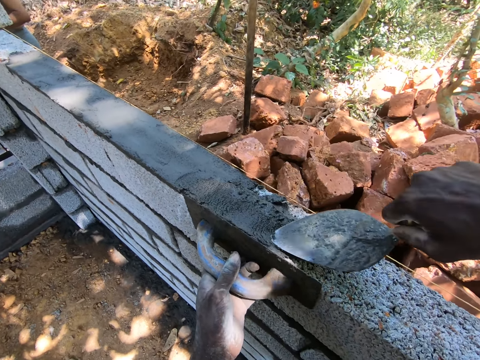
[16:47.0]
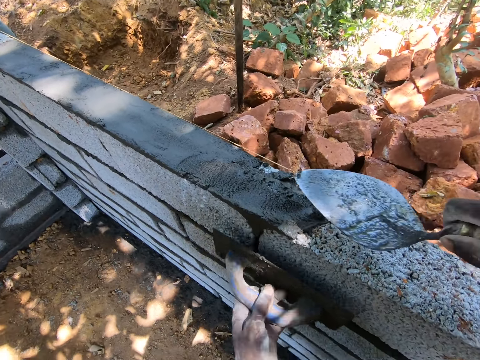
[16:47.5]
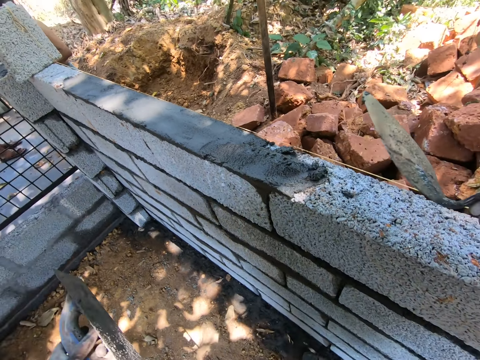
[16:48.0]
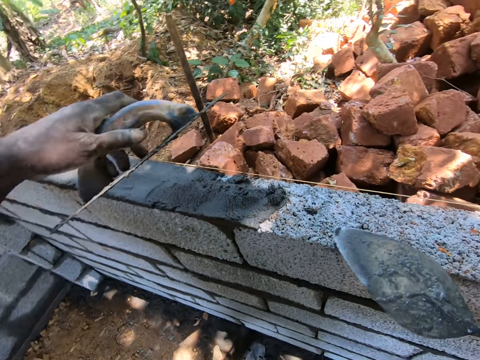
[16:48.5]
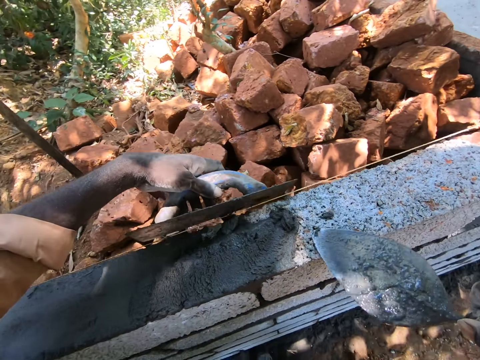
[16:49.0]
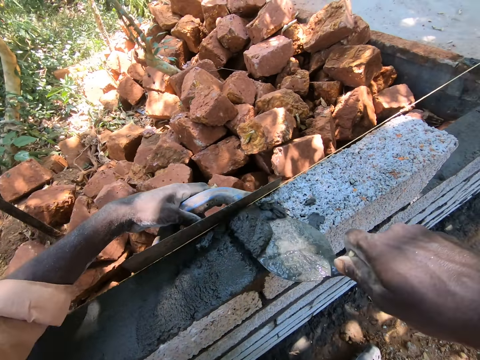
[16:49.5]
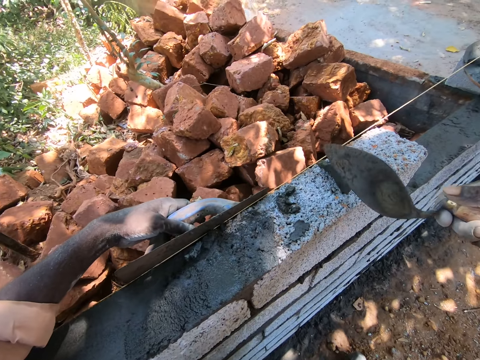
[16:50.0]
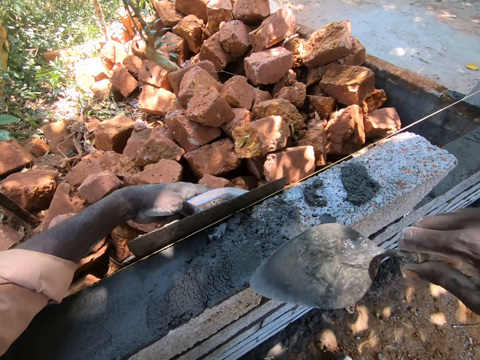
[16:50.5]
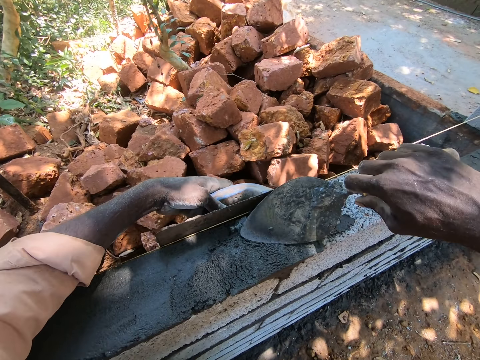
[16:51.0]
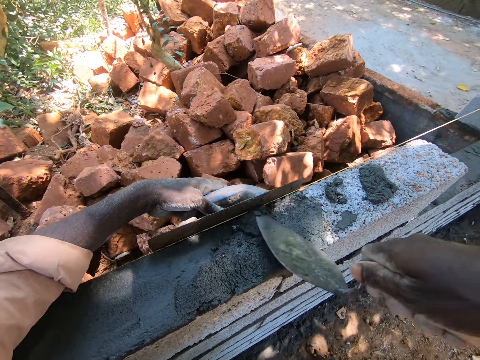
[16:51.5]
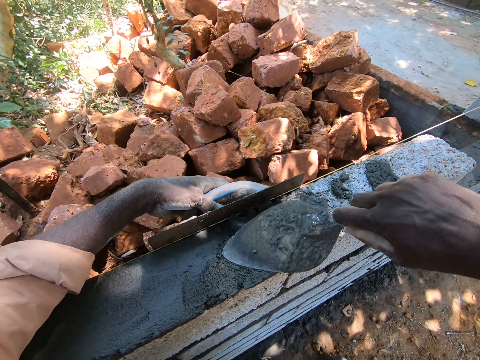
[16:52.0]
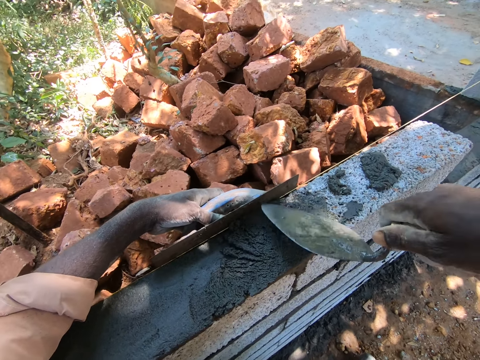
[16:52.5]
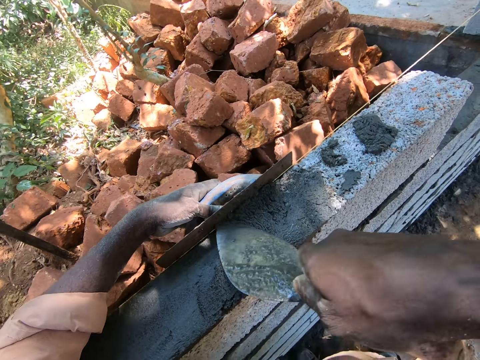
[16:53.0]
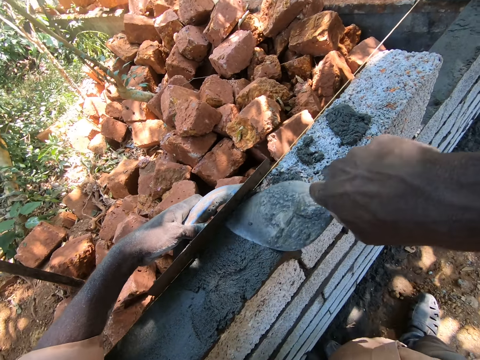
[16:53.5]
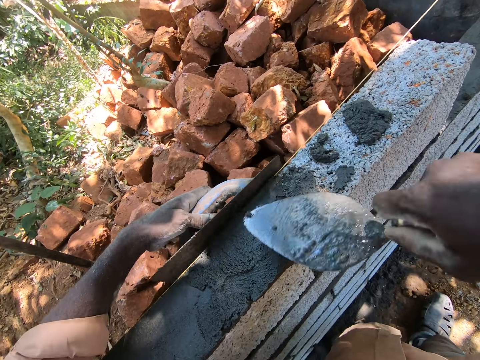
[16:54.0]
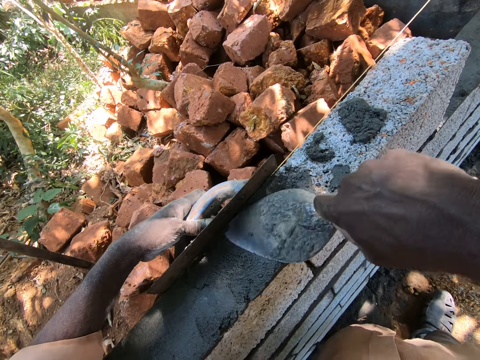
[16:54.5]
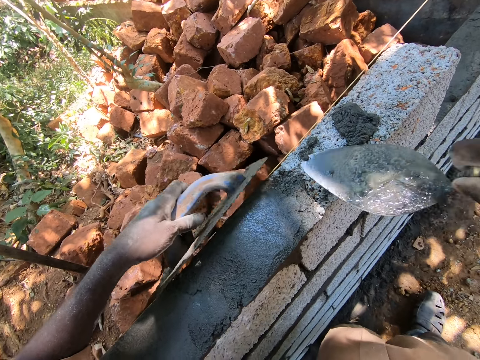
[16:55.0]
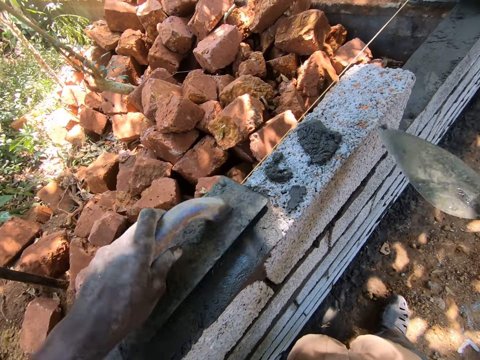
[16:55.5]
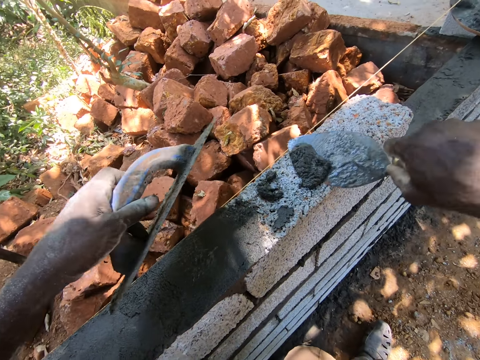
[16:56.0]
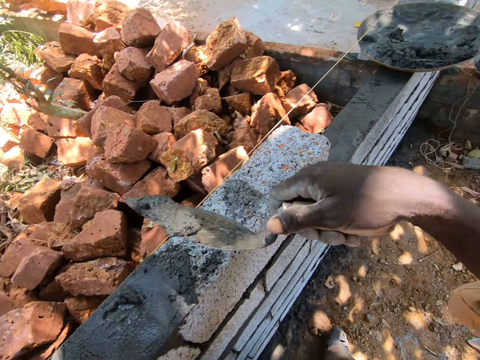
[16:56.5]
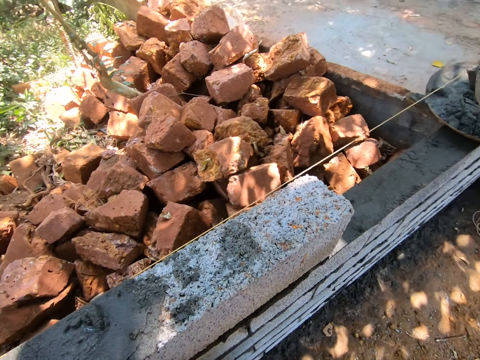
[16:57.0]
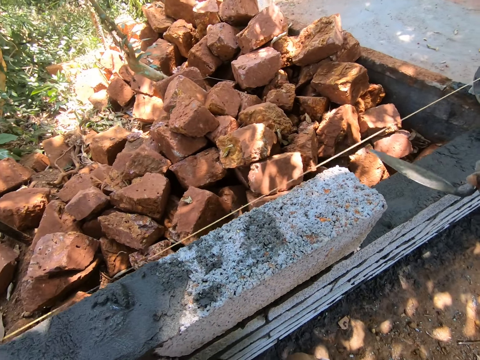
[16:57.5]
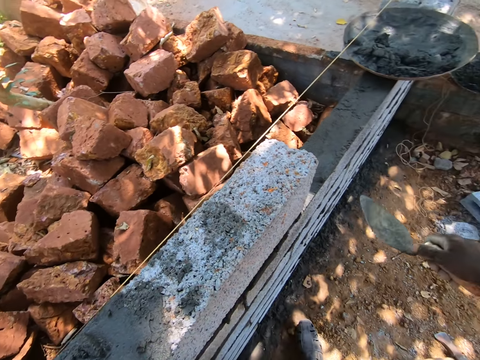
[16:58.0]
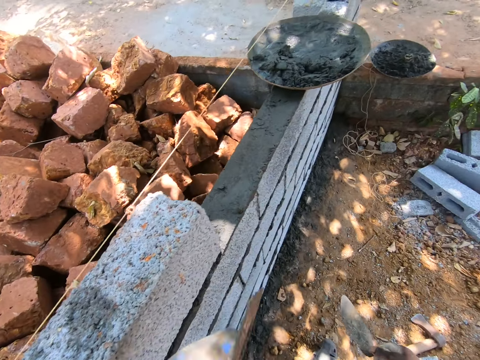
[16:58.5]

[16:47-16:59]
The camera wearer supports a brick with the trowel. They spread cement on the wall. They pick the cement from the wall. They throw the cement in the iron tasla.

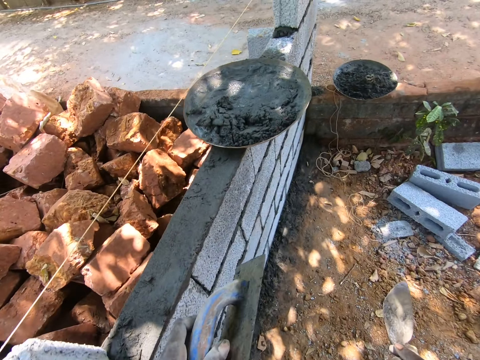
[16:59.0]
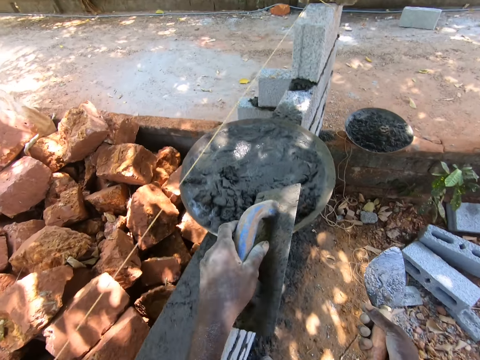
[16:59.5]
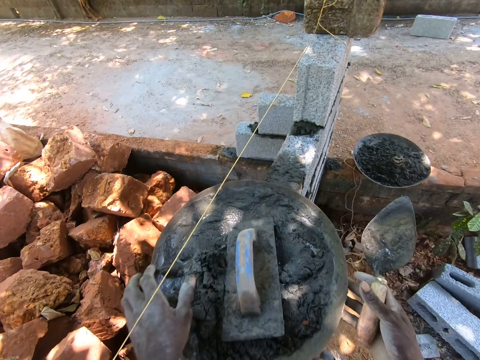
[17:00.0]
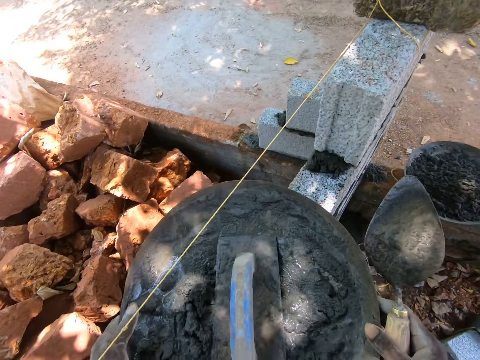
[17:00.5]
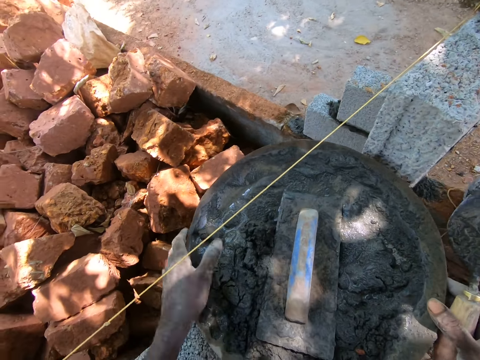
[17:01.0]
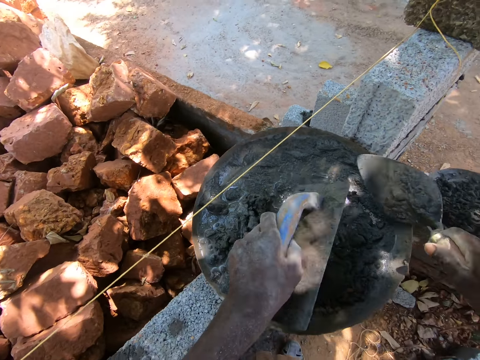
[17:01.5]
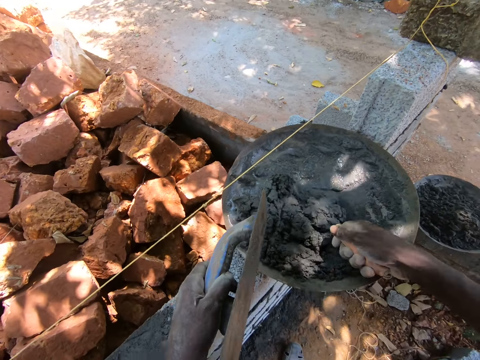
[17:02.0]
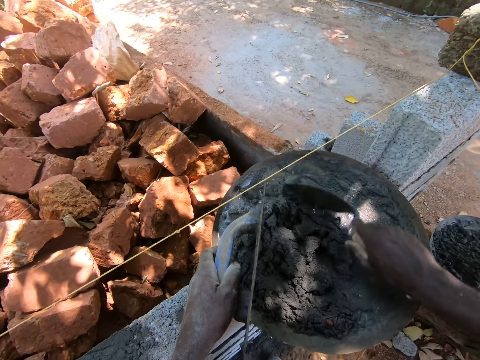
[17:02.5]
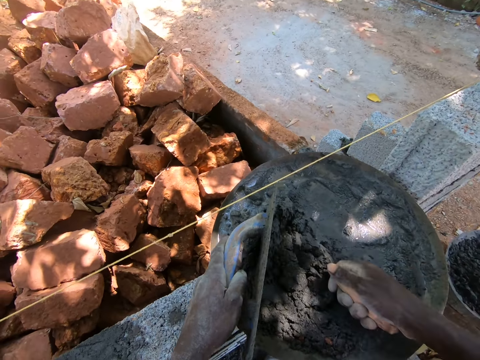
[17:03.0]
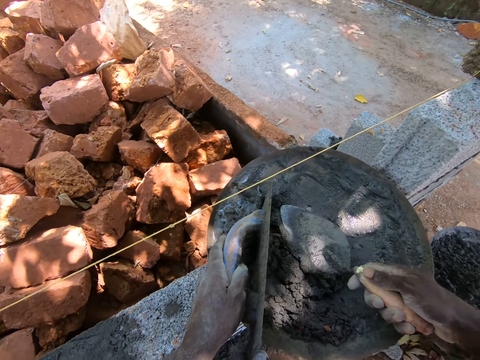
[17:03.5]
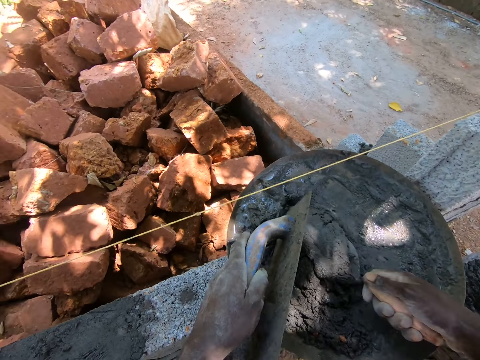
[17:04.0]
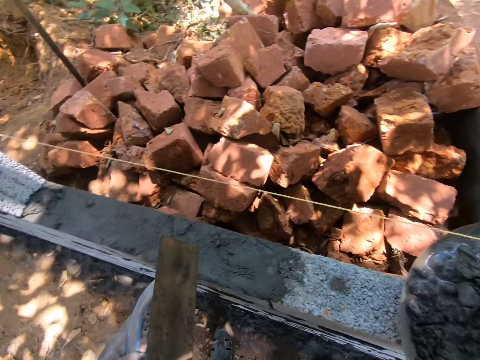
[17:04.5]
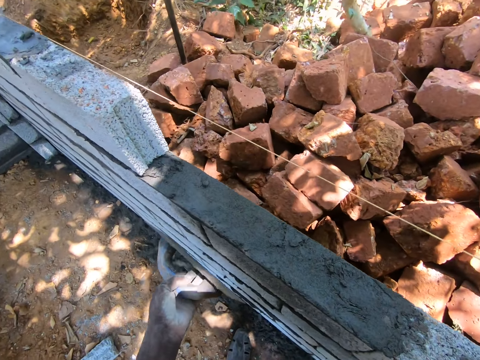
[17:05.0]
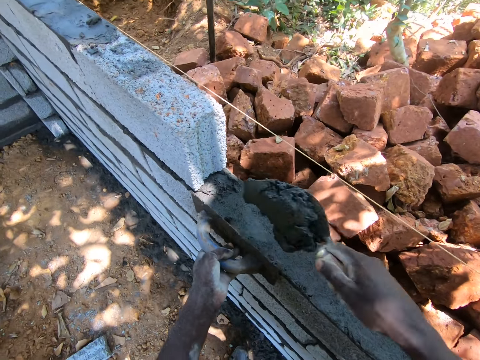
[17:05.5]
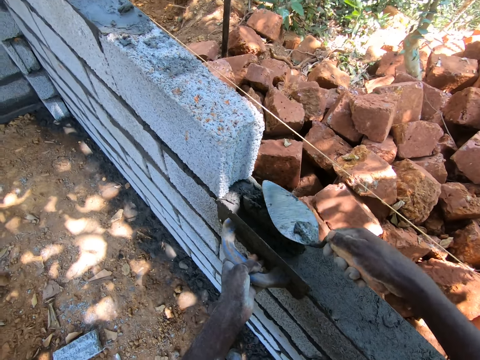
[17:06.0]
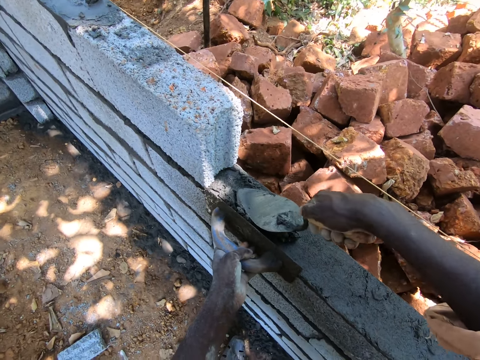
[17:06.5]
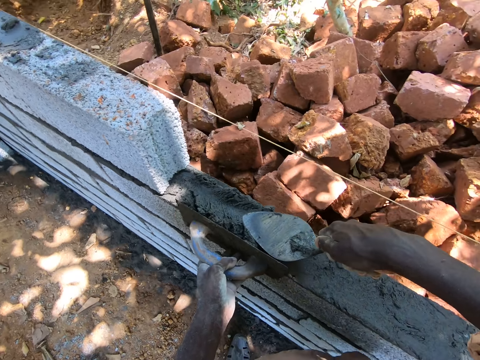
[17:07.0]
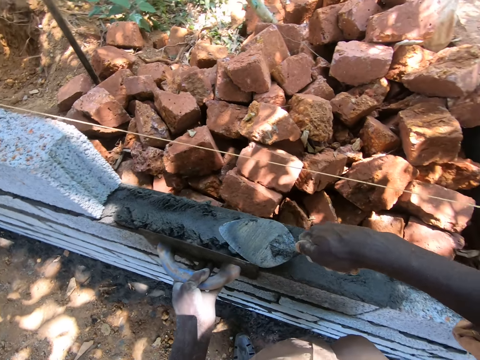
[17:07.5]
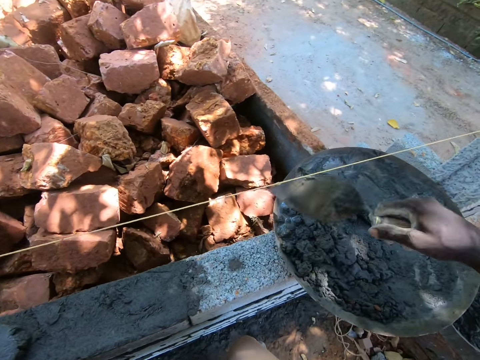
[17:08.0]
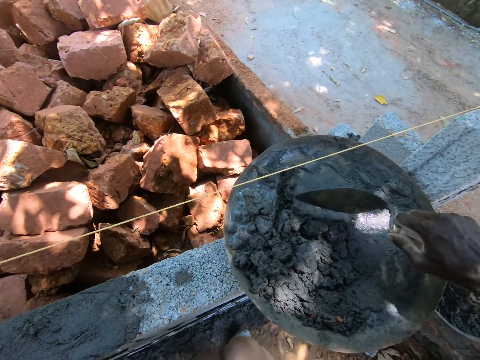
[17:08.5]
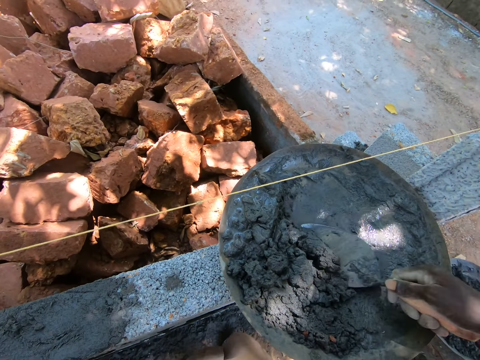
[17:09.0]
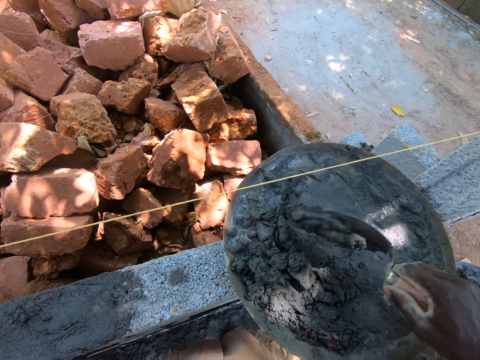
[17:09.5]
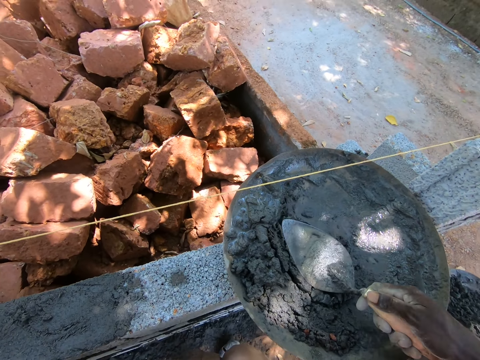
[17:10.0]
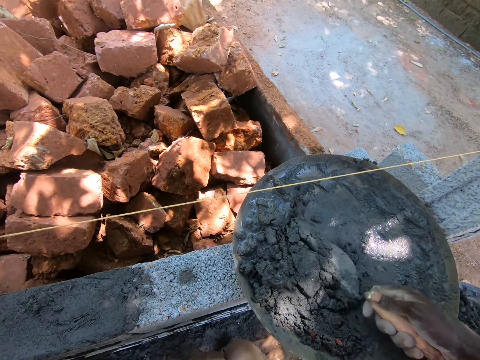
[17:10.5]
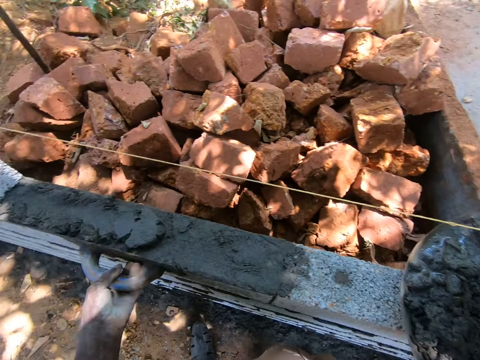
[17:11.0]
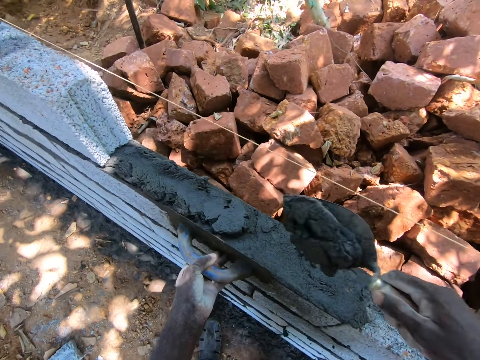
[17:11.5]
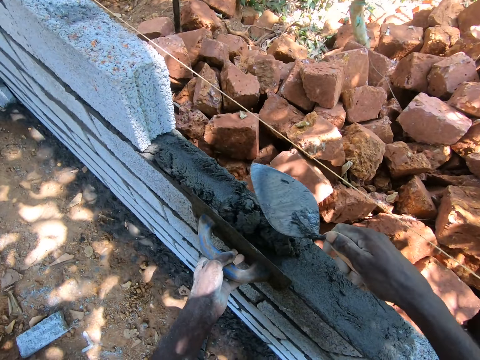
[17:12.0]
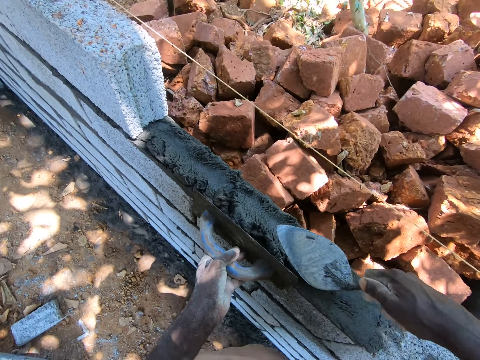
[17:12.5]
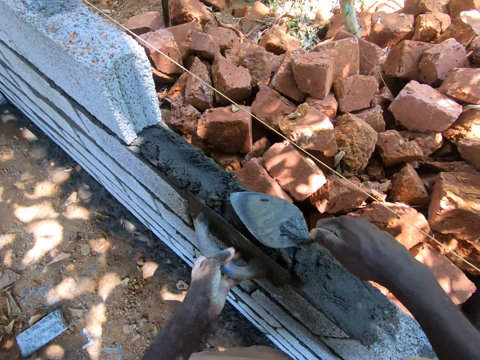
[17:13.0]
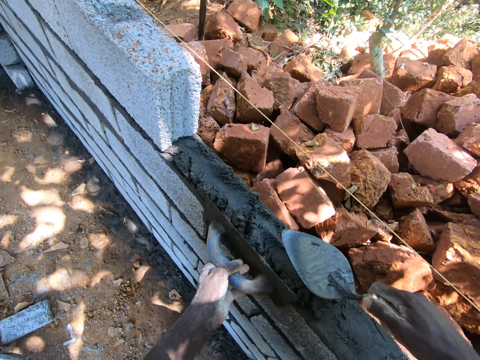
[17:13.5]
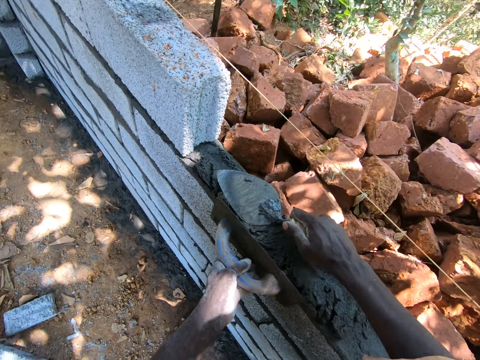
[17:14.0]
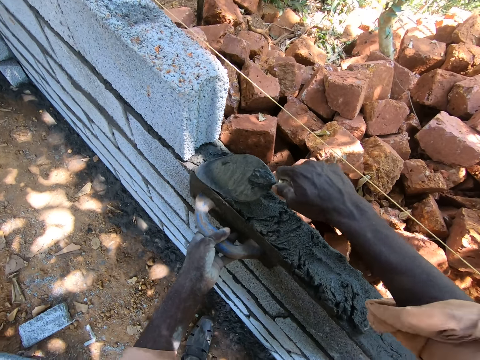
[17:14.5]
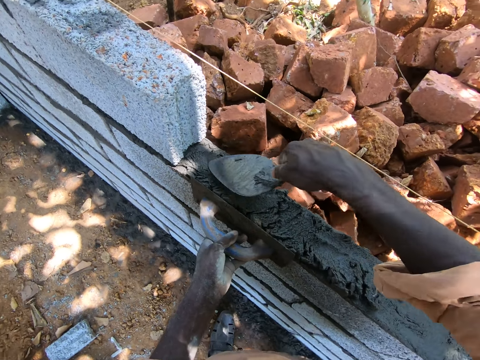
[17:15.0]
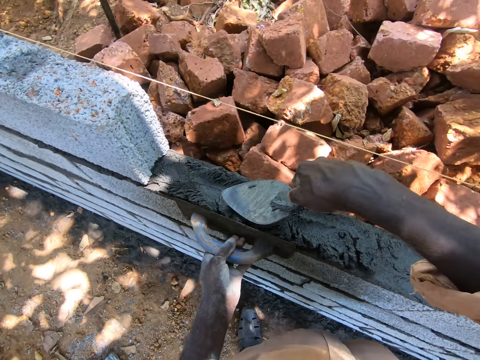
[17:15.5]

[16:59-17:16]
The camera wearer places the square trowel or plastering trowel on the concrete in the basin or iron tasla. They move the iron tasla. They pick the square trowel. They turn the concrete in the basin. They scoop the concrete from the iron tasla using the masonry trowel. They place the concrete on the bricks and spread the concrete on the bricks. They turn the concrete in the basin. They scoop the concrete using the masonry trowel, place the concrete on the bricks and spread the concrete on the bricks.
